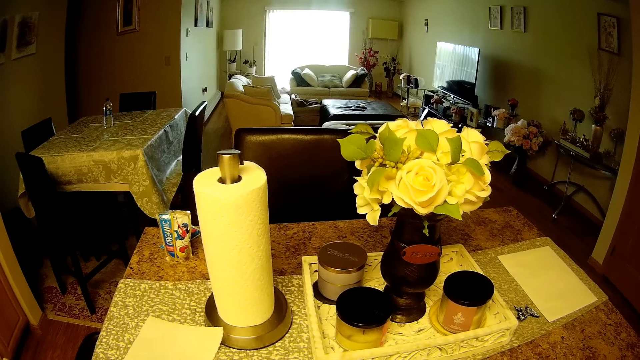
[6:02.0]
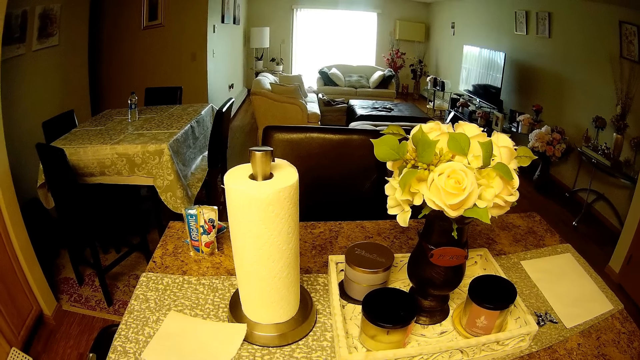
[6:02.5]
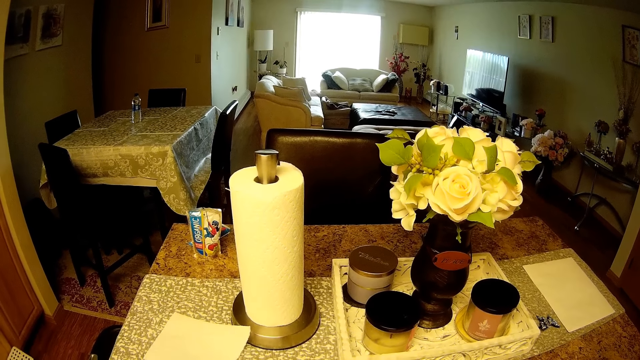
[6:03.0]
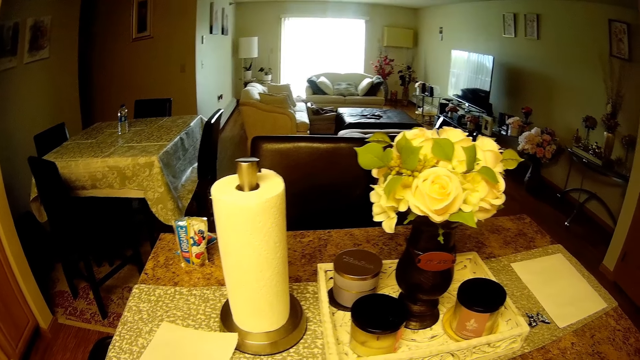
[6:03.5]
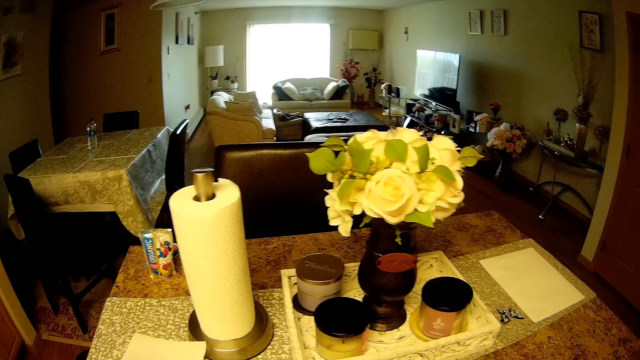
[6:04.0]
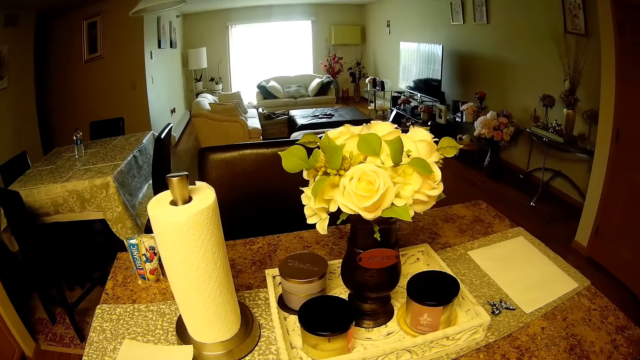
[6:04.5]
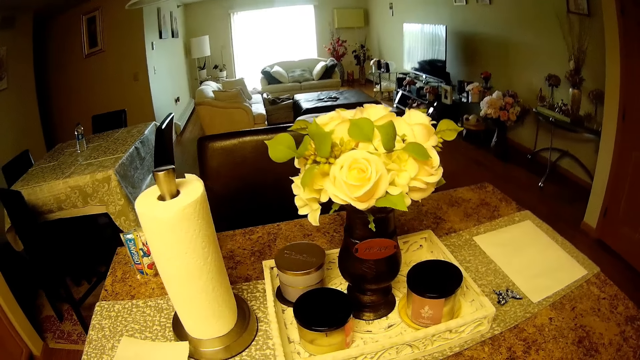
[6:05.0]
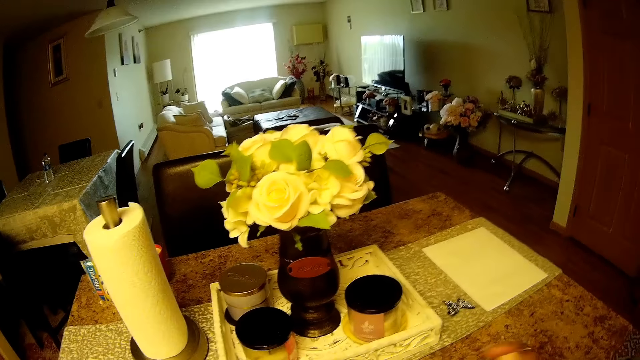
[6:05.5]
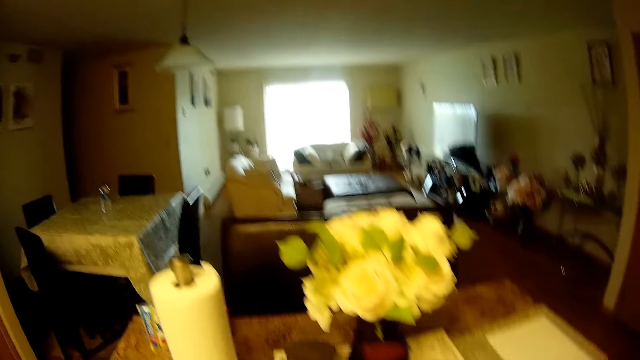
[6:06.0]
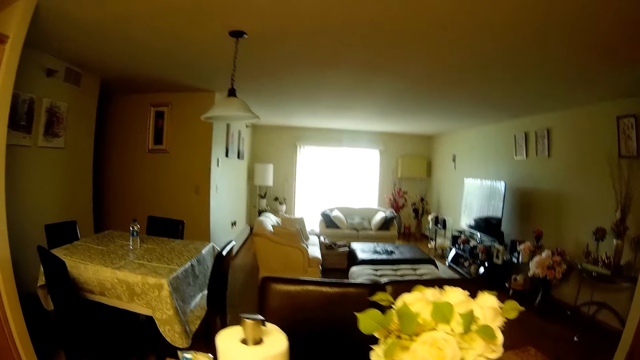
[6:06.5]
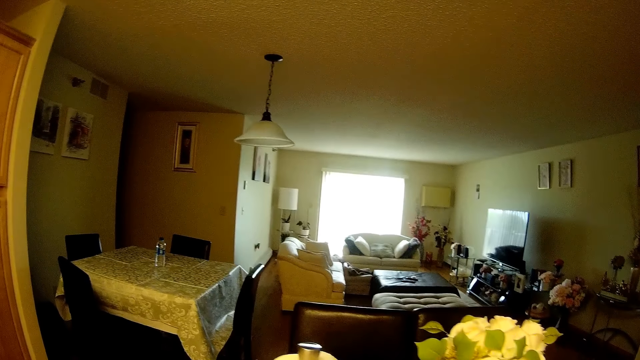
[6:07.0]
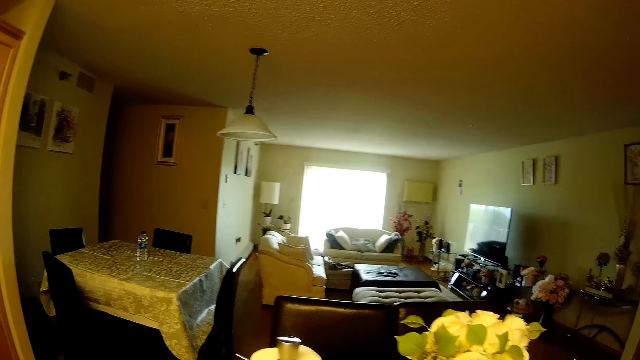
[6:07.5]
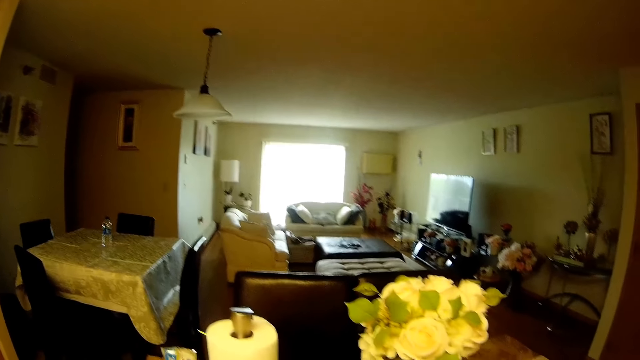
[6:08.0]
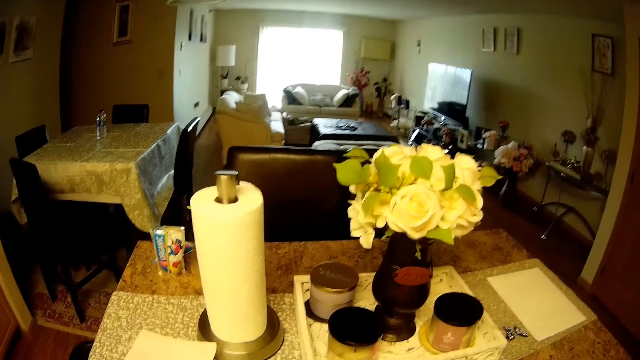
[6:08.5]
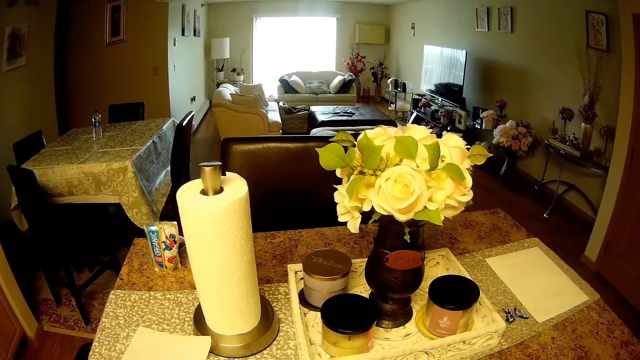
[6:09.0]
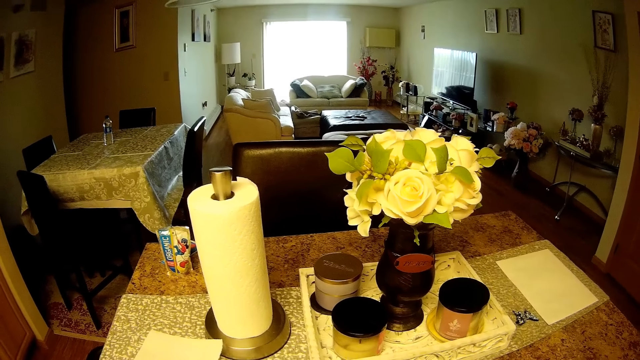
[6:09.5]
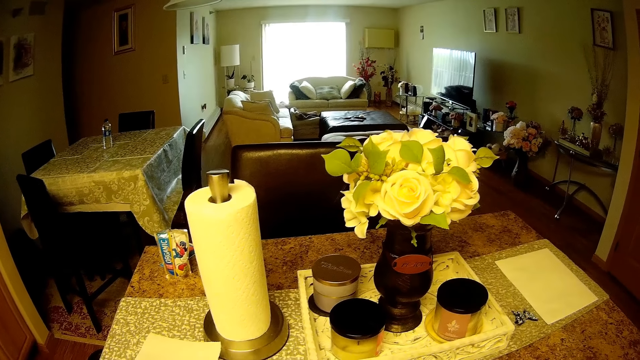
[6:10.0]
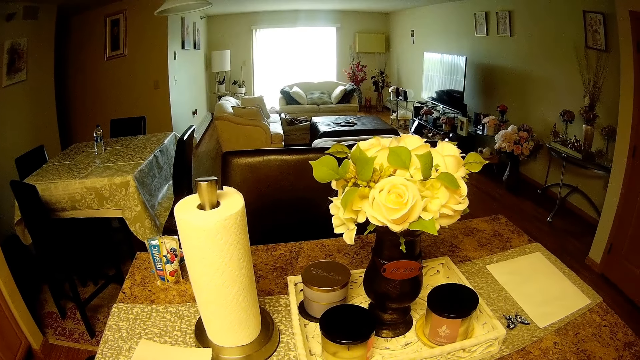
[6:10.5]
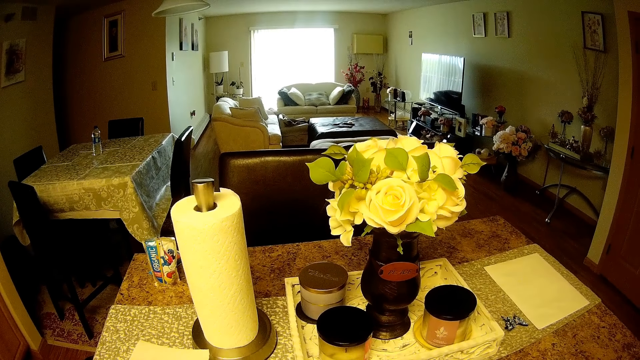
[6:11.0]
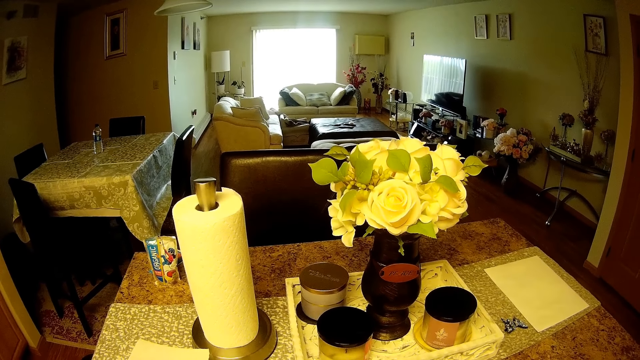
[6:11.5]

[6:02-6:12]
The camera wearer looks around.

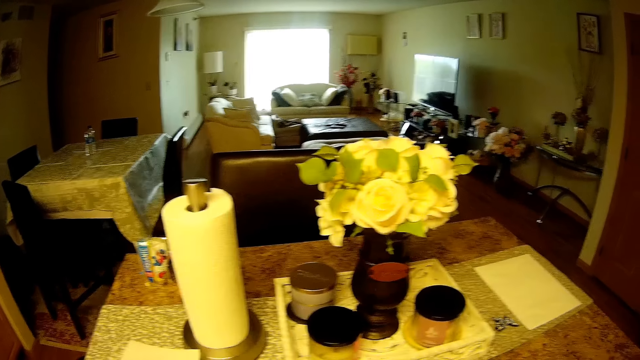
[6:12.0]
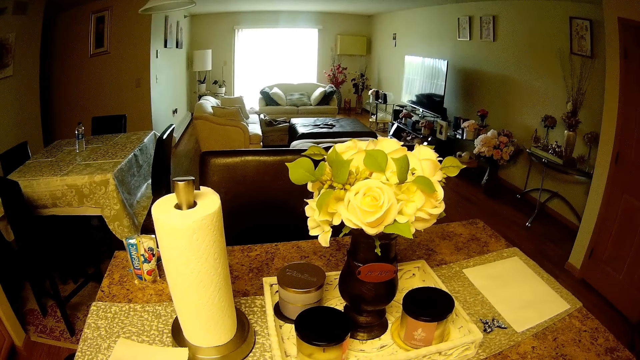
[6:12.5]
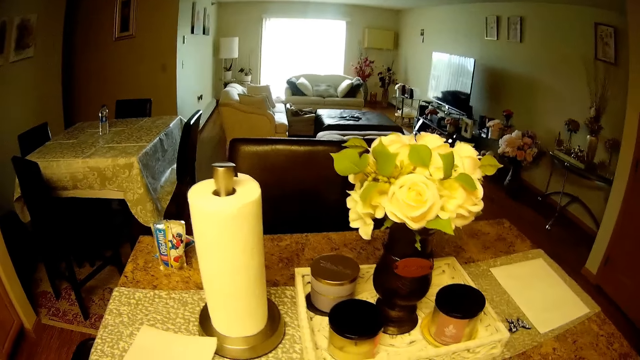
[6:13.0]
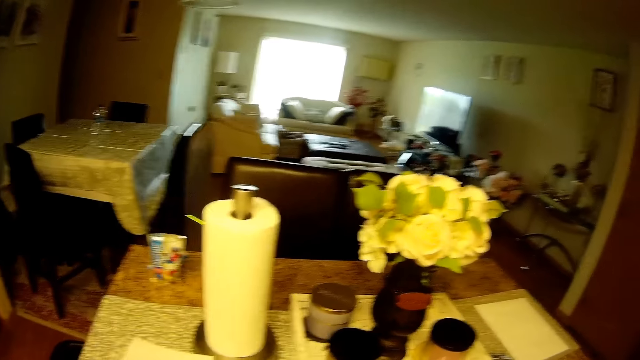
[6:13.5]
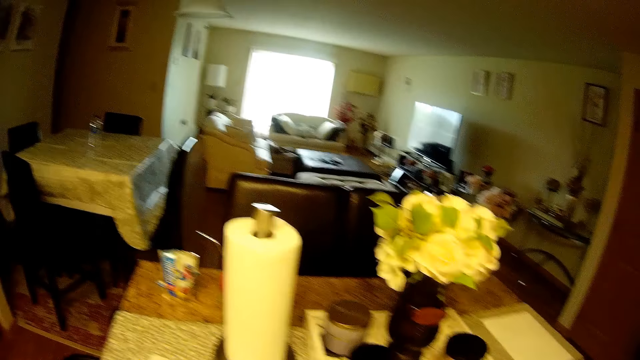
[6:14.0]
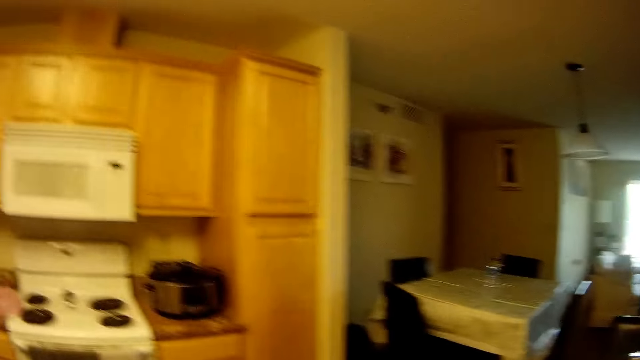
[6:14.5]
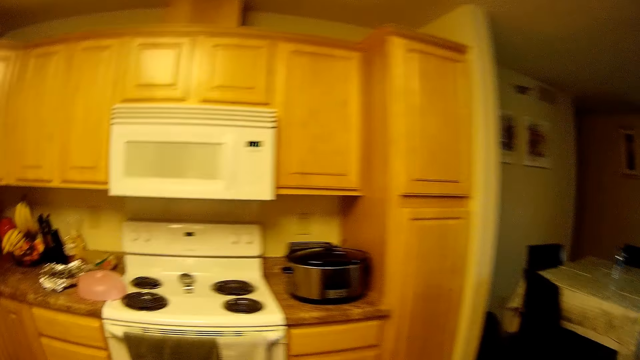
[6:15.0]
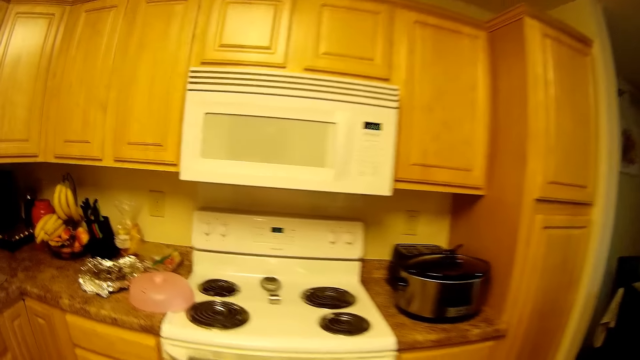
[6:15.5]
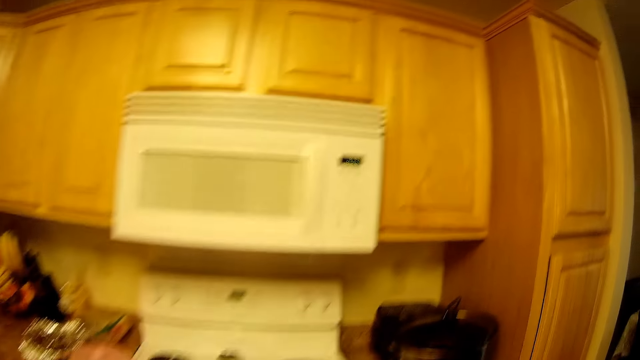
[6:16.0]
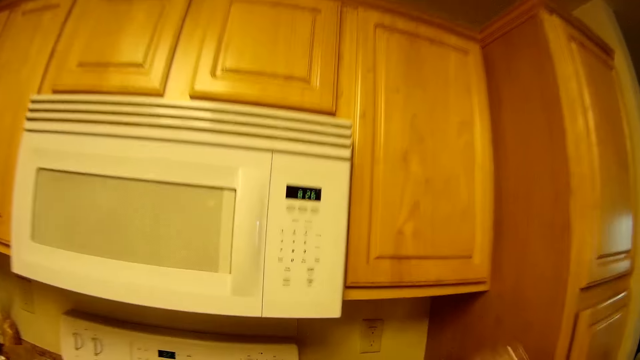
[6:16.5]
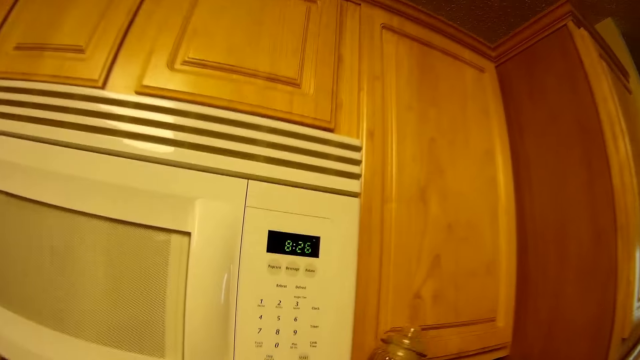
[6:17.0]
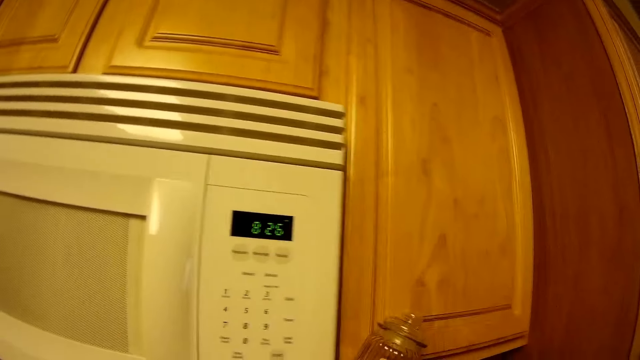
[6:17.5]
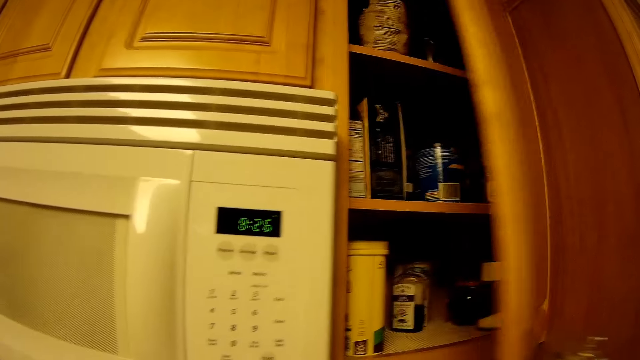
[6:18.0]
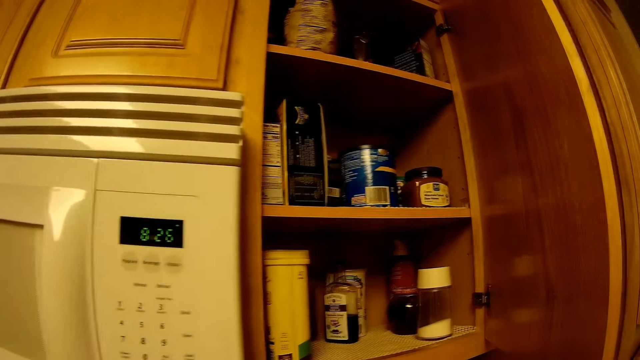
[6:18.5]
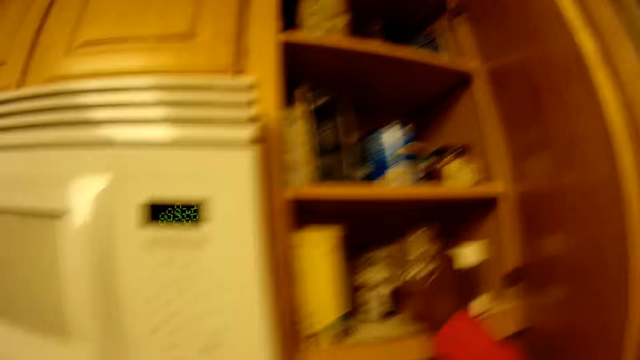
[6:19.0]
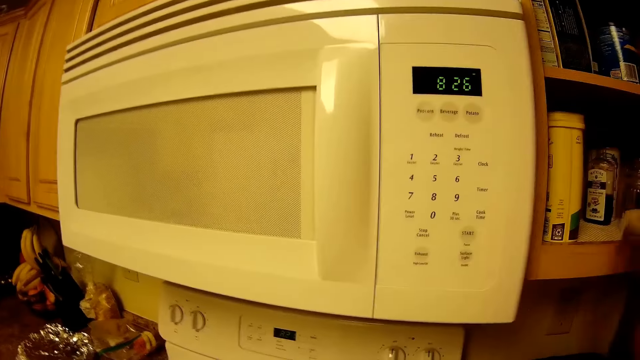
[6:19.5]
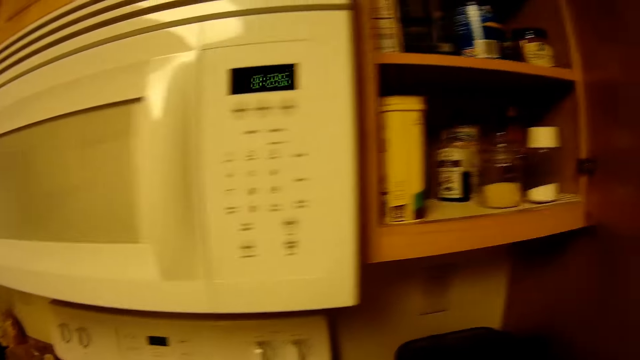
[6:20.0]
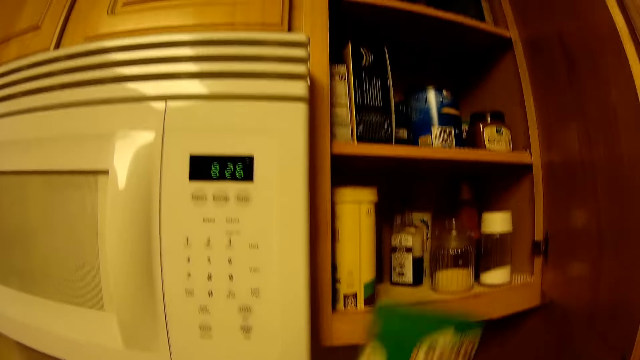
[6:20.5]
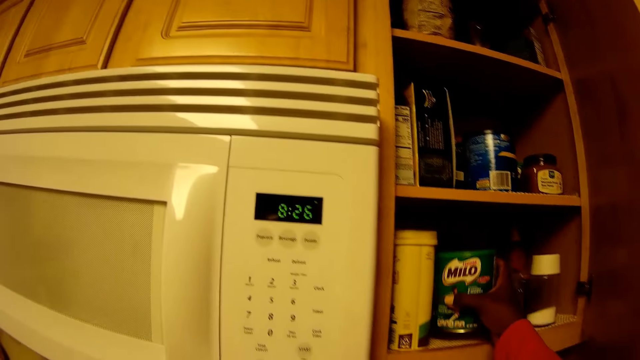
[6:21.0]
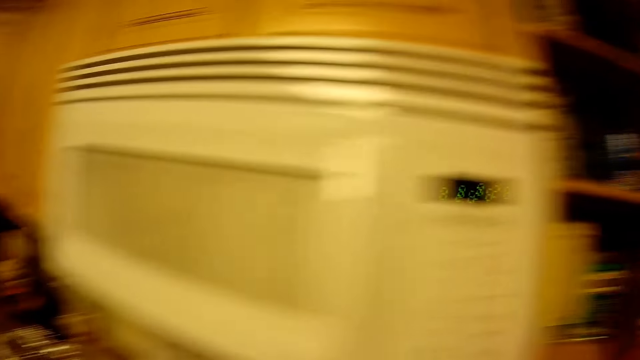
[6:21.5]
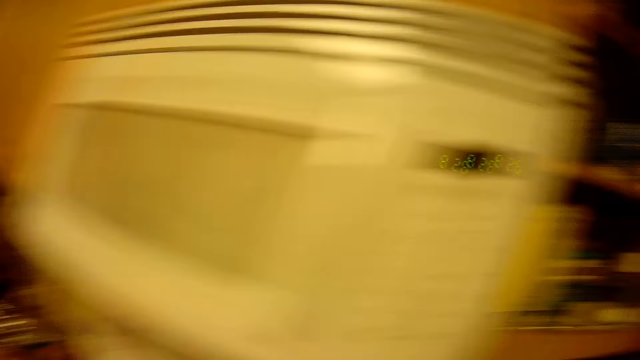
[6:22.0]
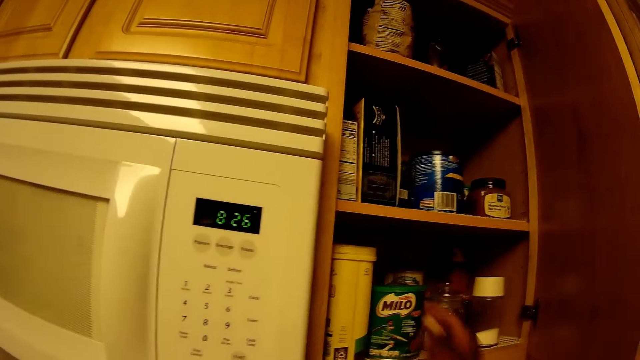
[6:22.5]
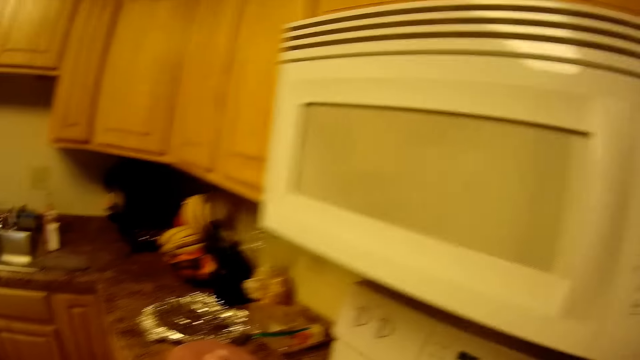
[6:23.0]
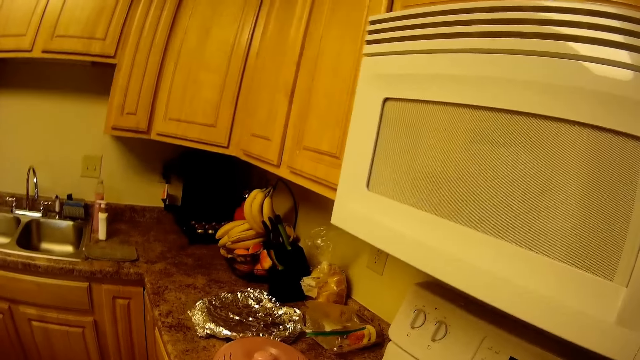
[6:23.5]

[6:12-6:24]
The camera wearer moves towards the cabinet. She opens the cupboard in the kitchen with her right hand. She drops a jar of sugar into the cupboard with her right hand. She drops the tin of beverage into the cupboard with her right hand.
